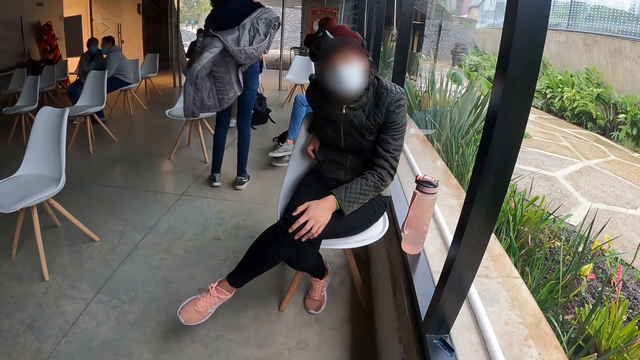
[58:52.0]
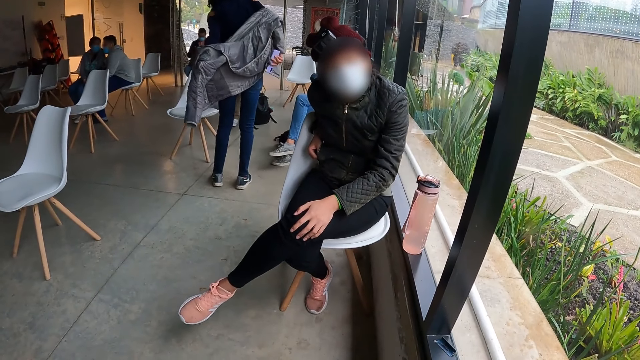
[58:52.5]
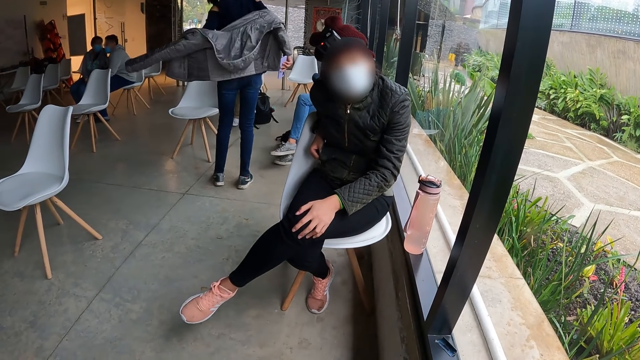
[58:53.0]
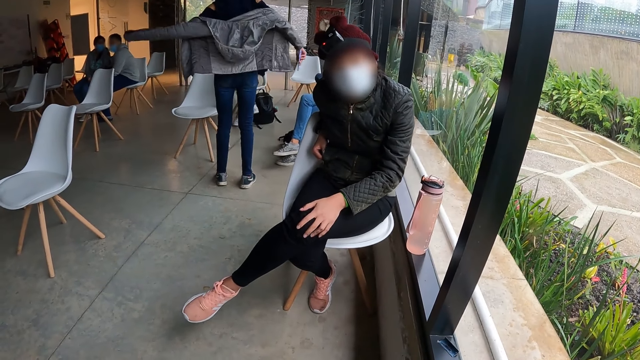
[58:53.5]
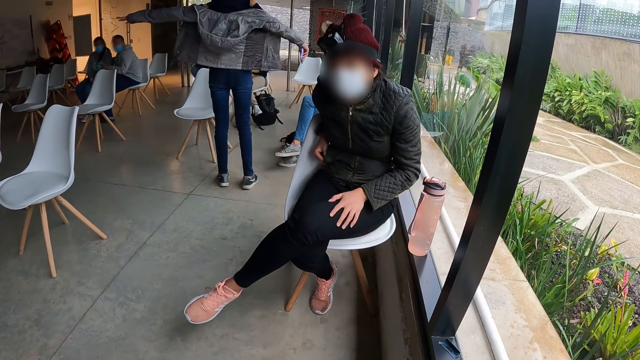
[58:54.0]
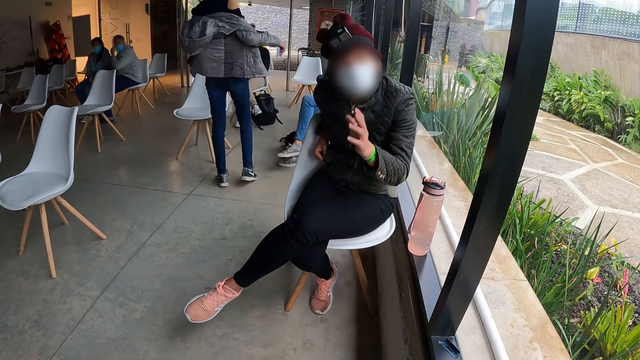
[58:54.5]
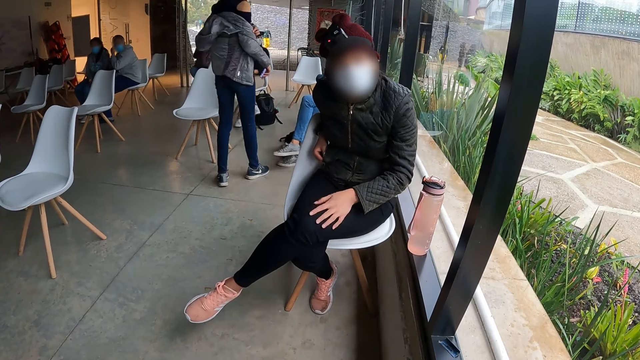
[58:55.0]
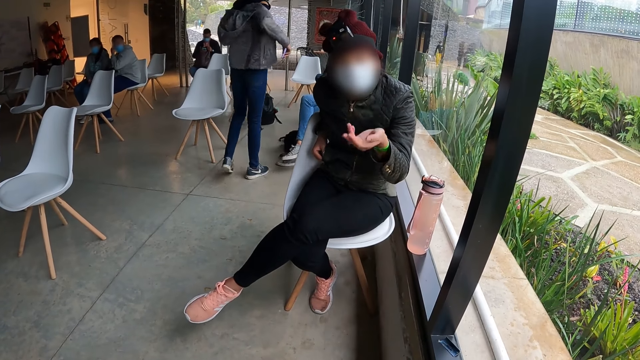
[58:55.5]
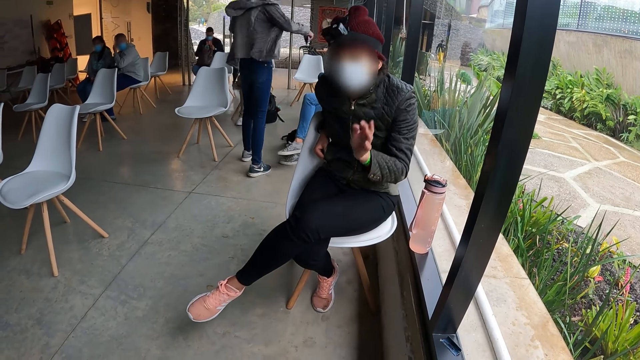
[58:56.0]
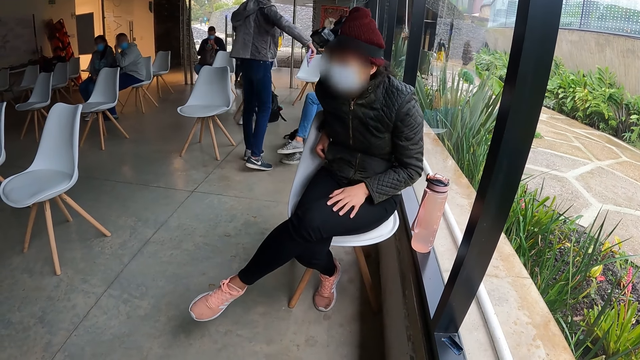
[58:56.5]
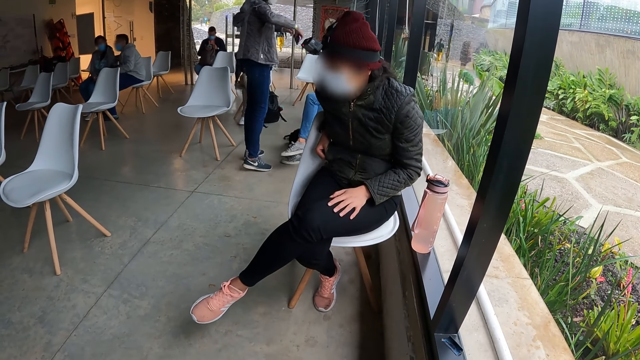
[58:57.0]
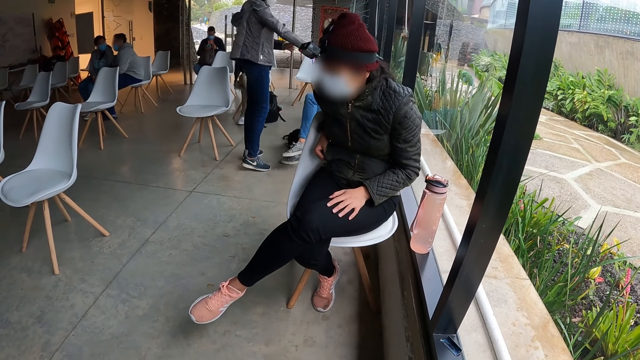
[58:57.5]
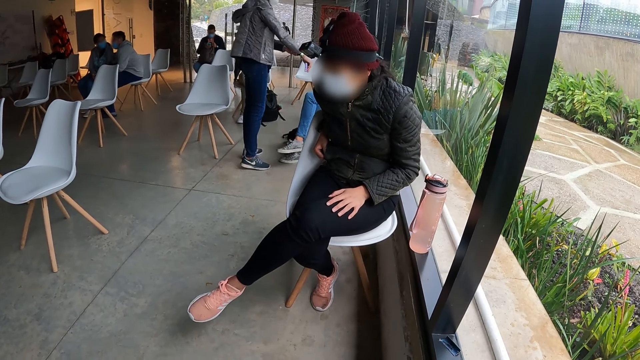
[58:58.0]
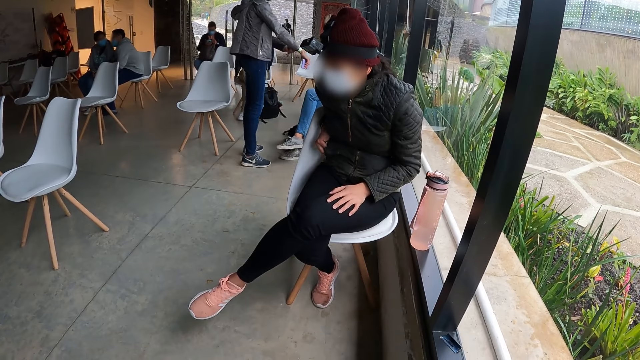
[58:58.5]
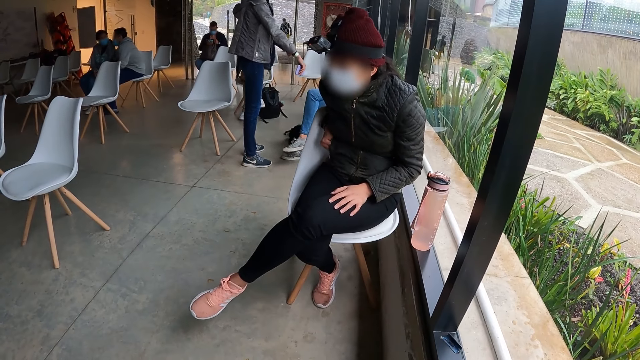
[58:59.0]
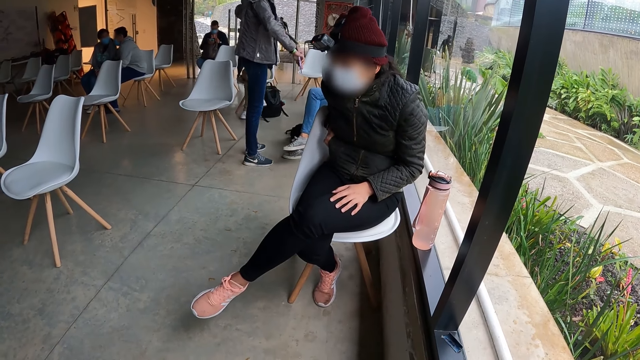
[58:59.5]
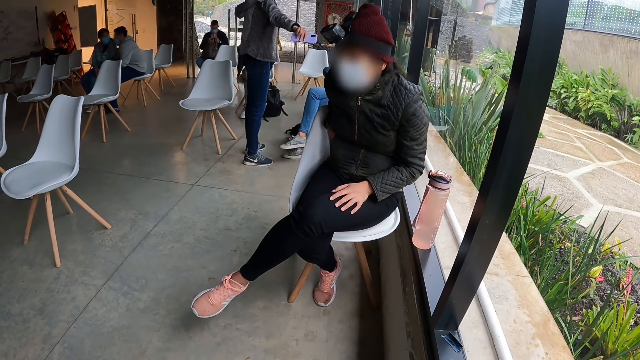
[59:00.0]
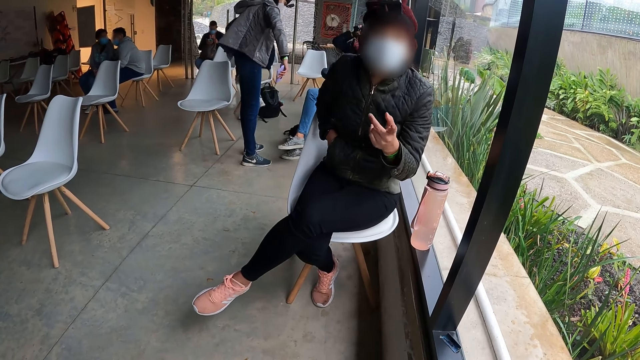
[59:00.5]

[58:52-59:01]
A woman places her right hand in her jacket pocket.

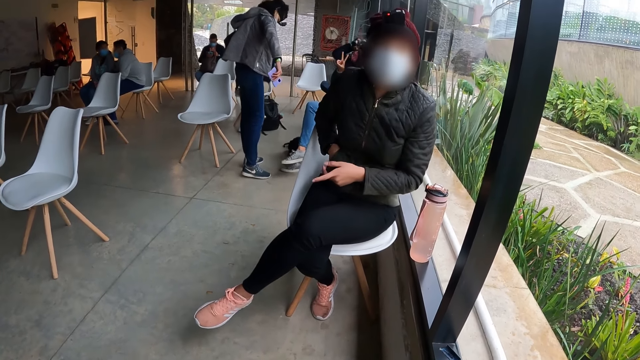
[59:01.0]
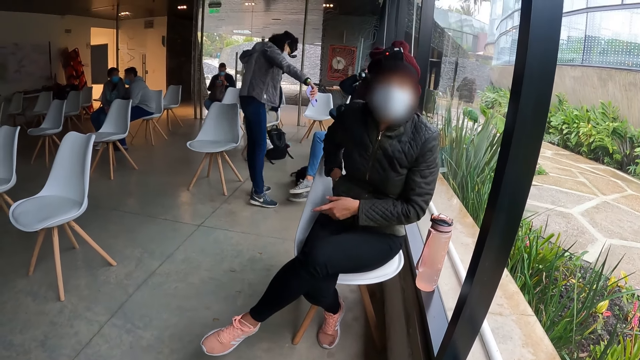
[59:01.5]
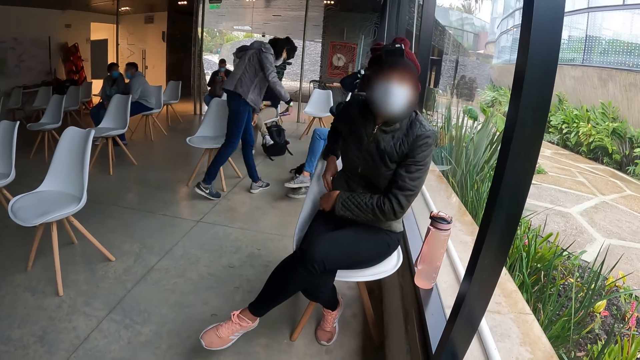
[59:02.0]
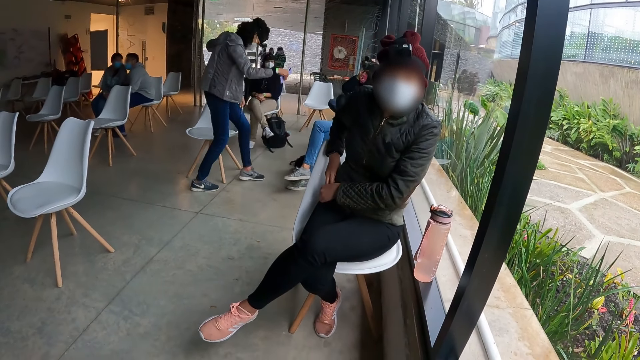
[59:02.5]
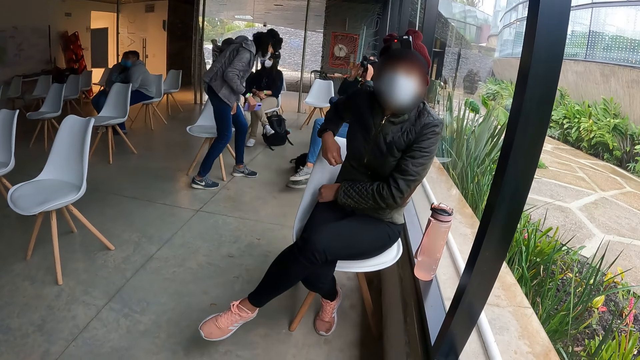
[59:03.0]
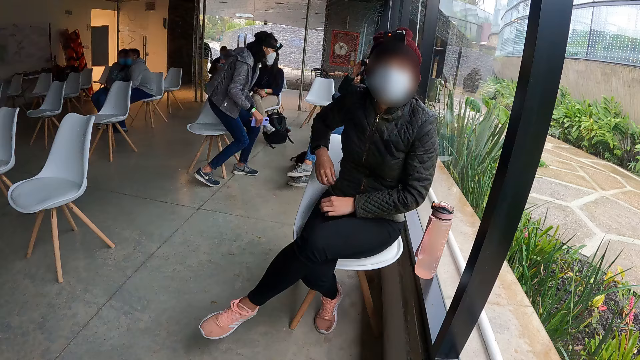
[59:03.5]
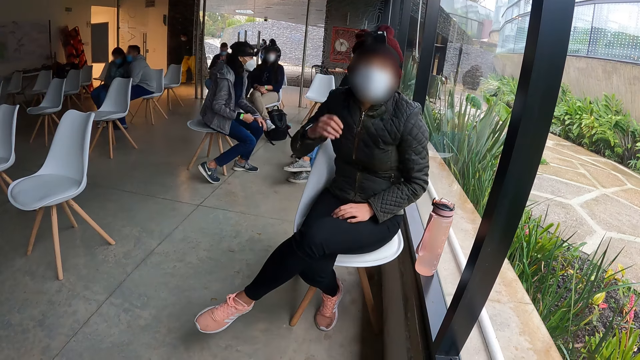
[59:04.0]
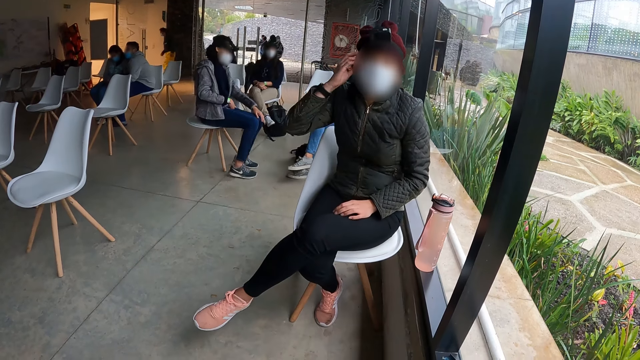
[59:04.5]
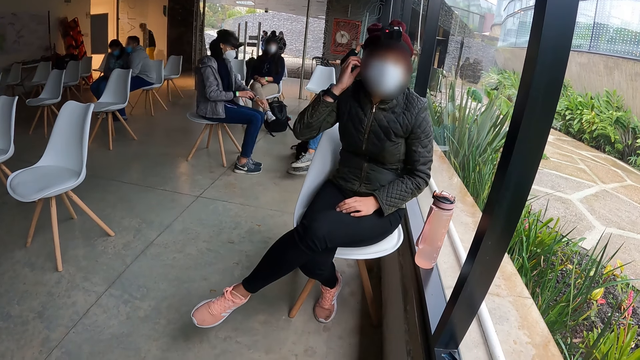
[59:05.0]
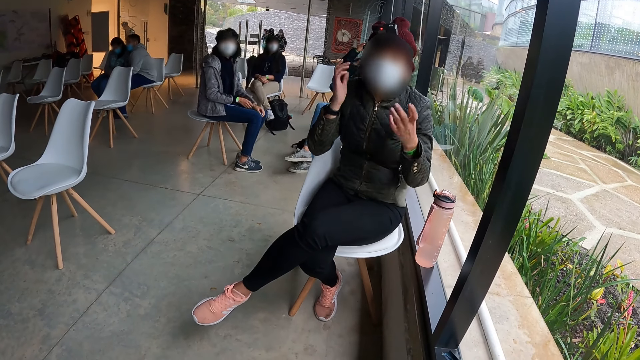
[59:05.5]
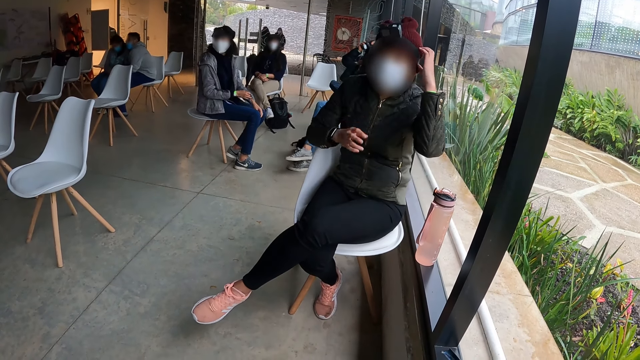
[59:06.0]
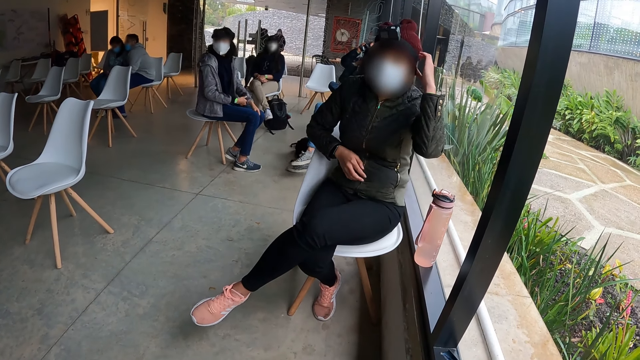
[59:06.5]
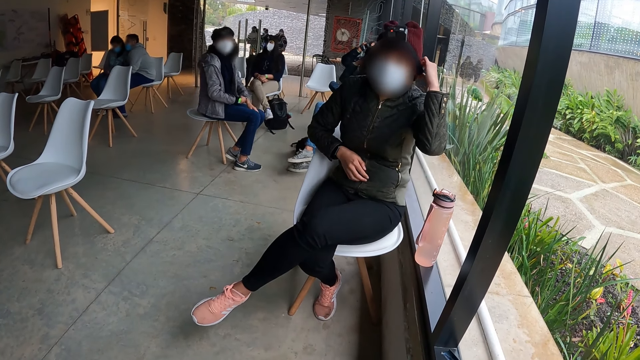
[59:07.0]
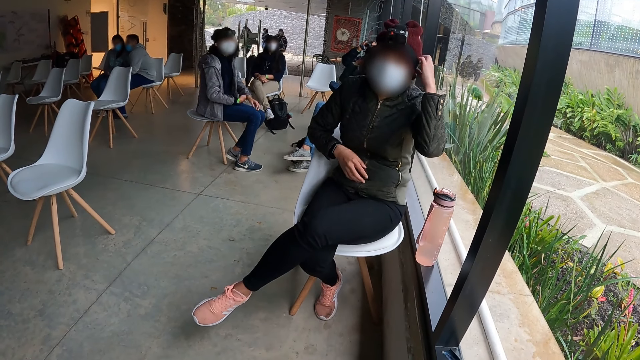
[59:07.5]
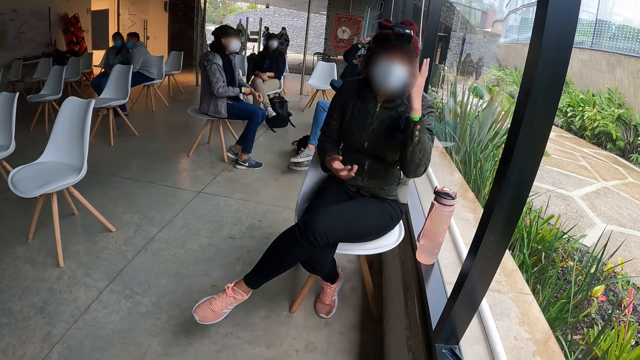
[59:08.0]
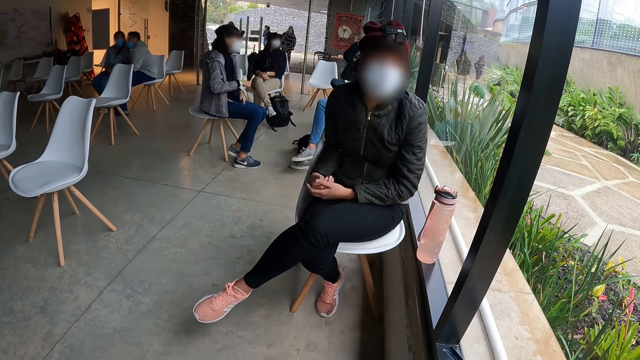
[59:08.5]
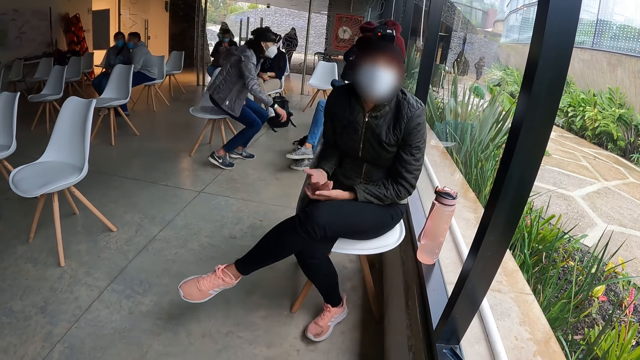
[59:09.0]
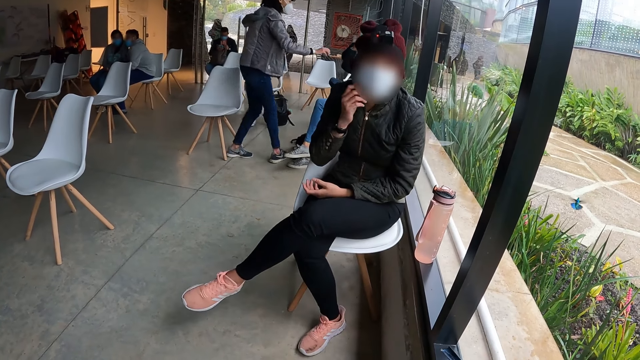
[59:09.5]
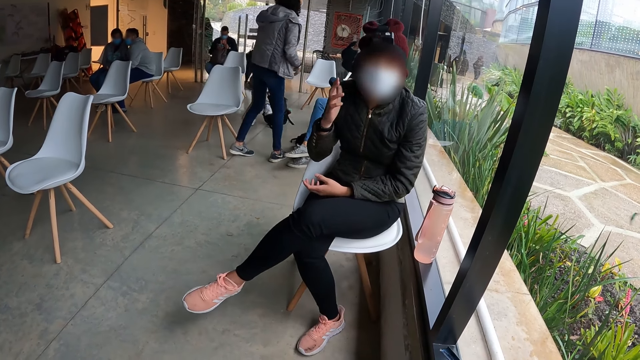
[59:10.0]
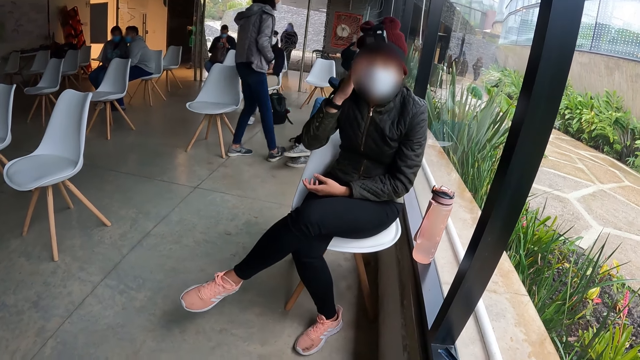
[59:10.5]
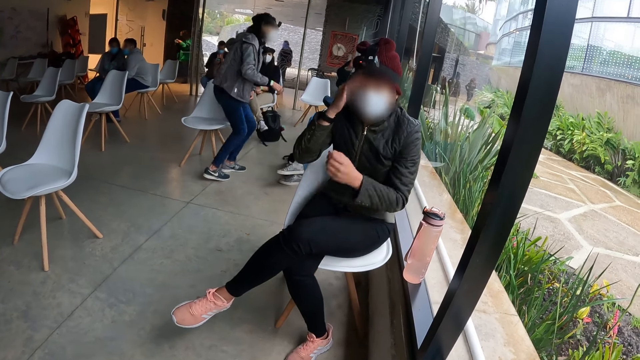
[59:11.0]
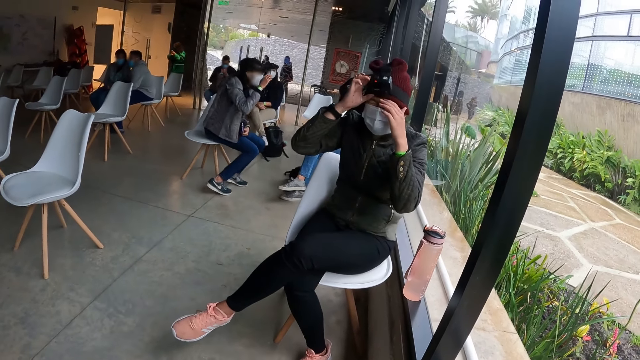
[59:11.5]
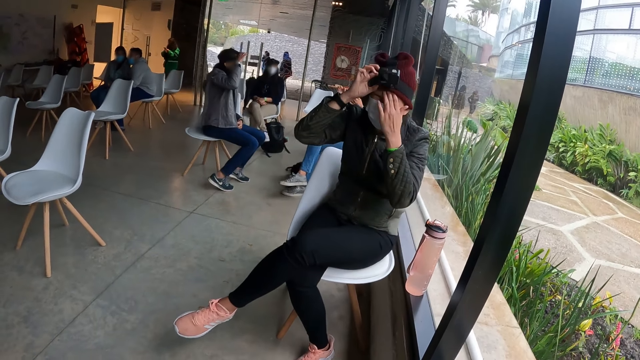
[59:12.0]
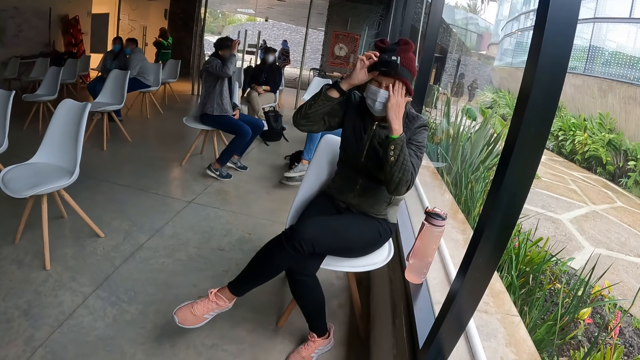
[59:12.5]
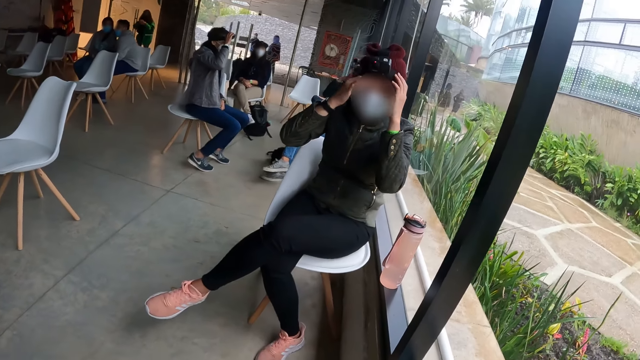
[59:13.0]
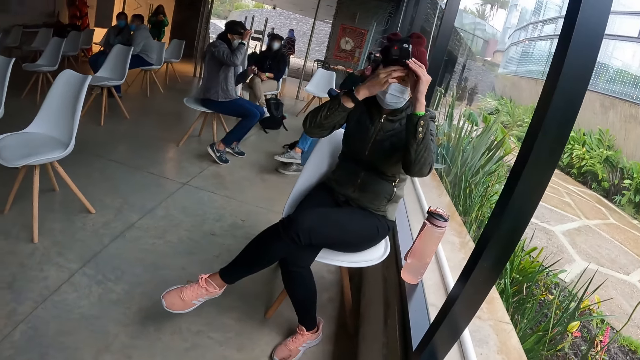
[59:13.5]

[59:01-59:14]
A woman holds her jacket with her left hand. The woman zips her jacket with her right hand. Another woman sits on a white chair. The first woman adjusts a camera on her head with her right hand. The other woman places the phone in her right hand on her lap. The first woman adjusts the camera on her head with her left hand. The other woman holds the phone in her lap with her left hand and stands from the white chair. The first woman adjusts the camera on her head with her right hand. The other woman sits on the white chair. The first woman adjusts the camera on her head with both hands. The other woman adjusts a camera on her head with her right hand.
